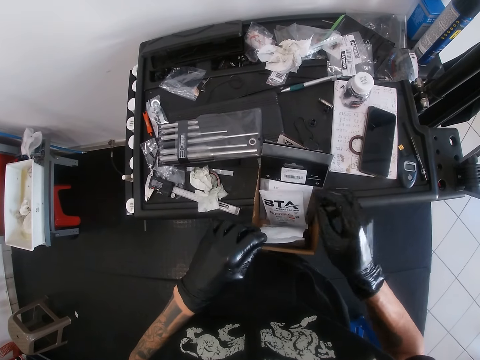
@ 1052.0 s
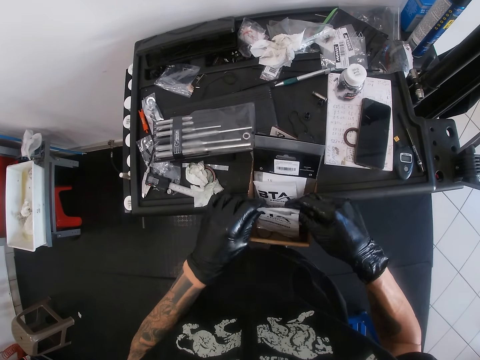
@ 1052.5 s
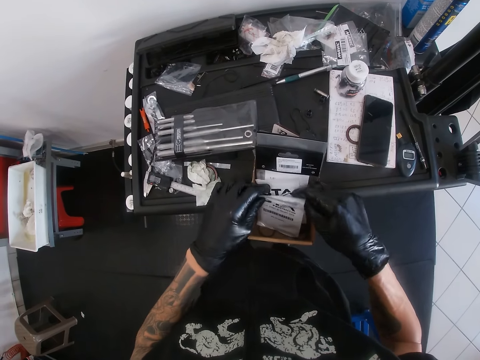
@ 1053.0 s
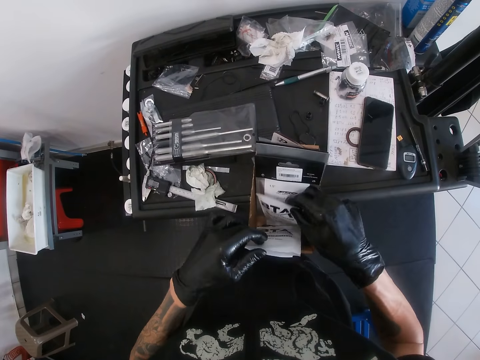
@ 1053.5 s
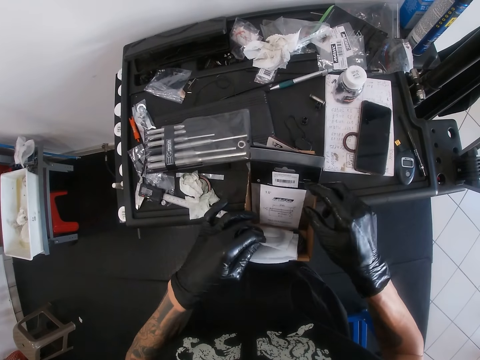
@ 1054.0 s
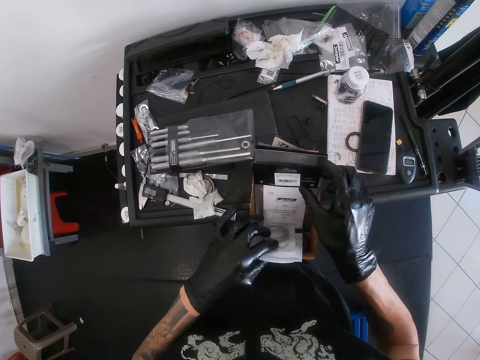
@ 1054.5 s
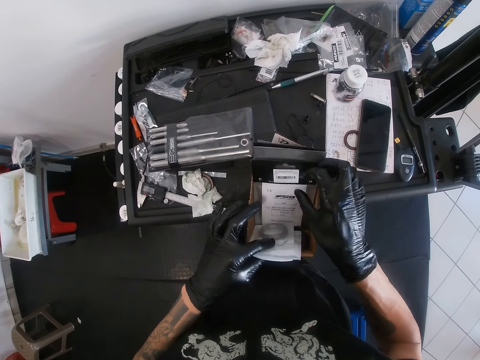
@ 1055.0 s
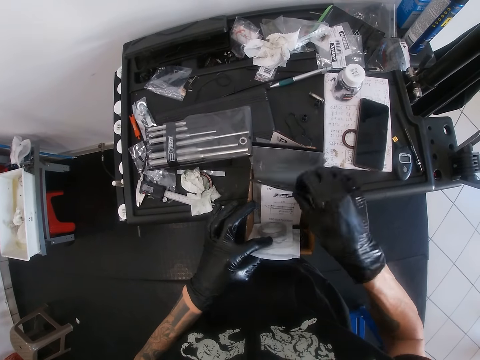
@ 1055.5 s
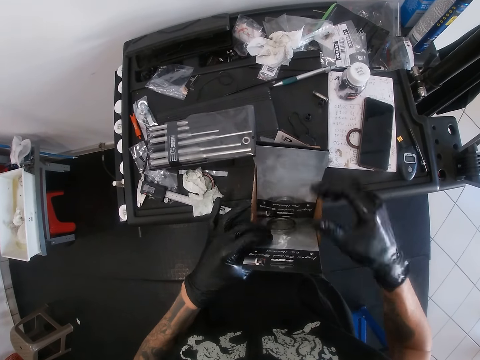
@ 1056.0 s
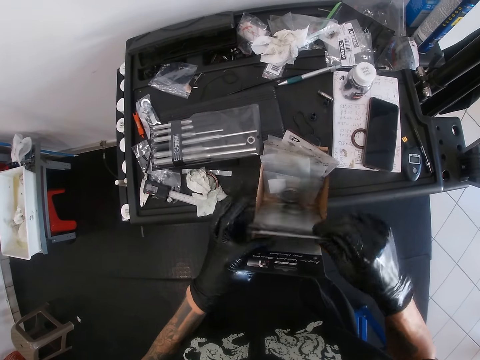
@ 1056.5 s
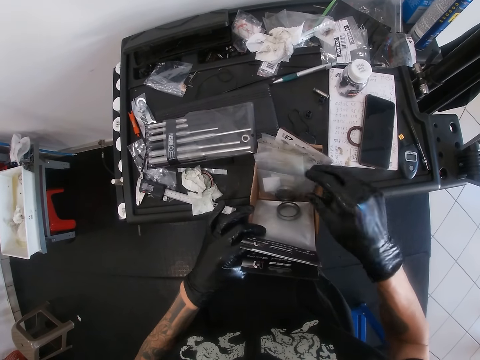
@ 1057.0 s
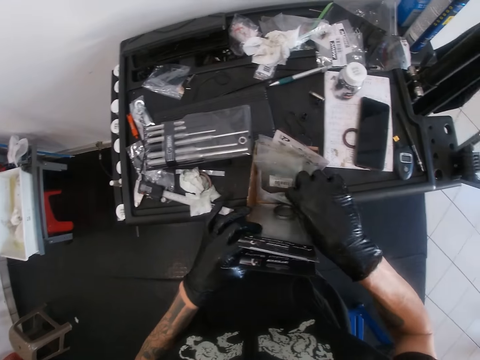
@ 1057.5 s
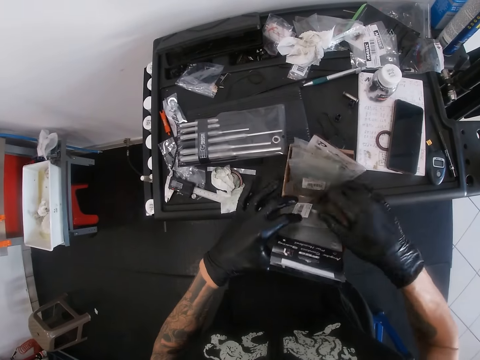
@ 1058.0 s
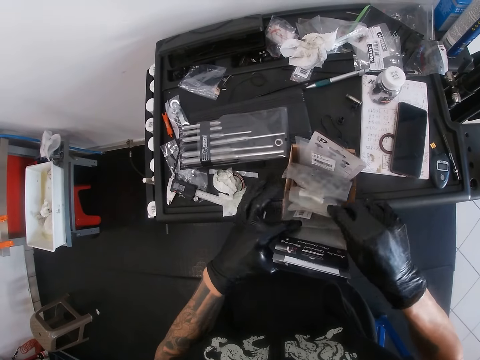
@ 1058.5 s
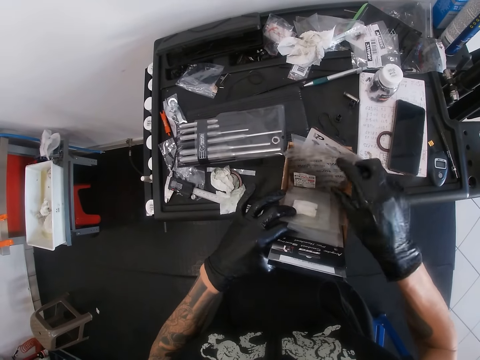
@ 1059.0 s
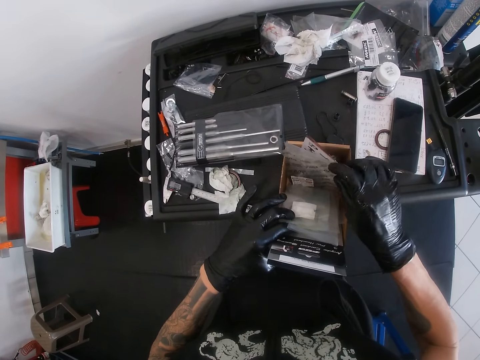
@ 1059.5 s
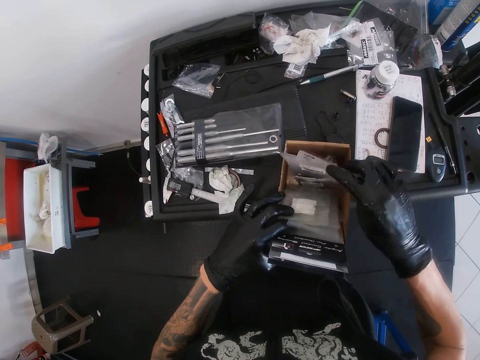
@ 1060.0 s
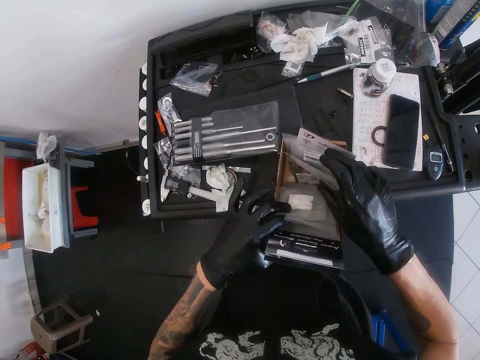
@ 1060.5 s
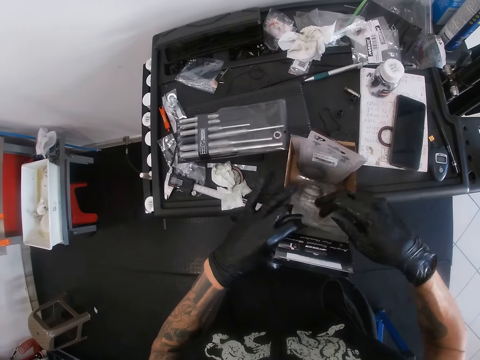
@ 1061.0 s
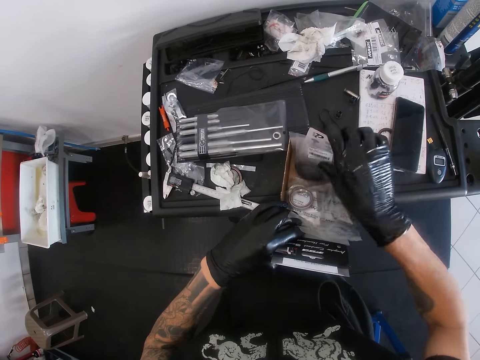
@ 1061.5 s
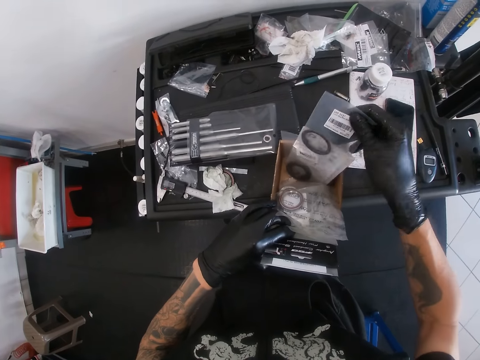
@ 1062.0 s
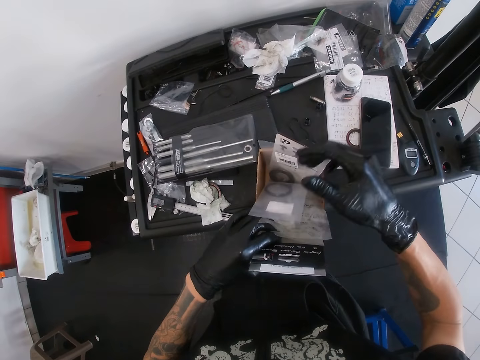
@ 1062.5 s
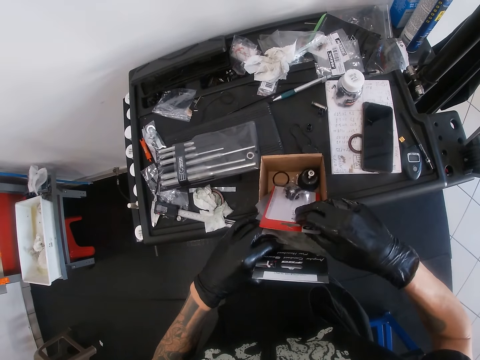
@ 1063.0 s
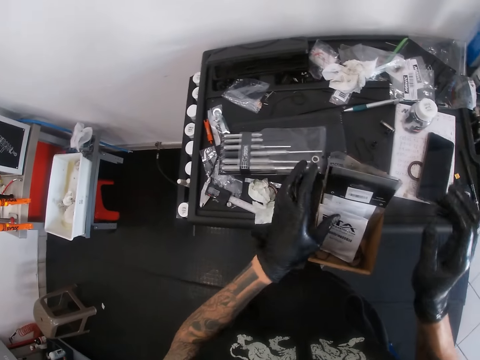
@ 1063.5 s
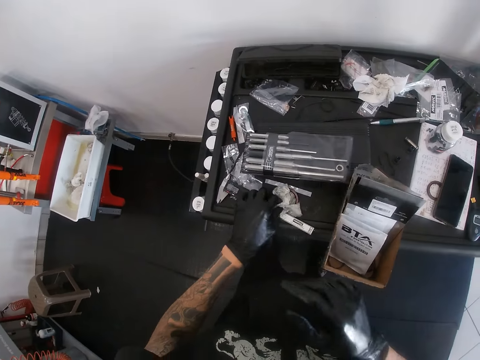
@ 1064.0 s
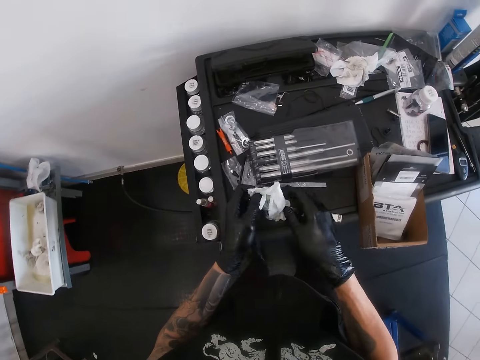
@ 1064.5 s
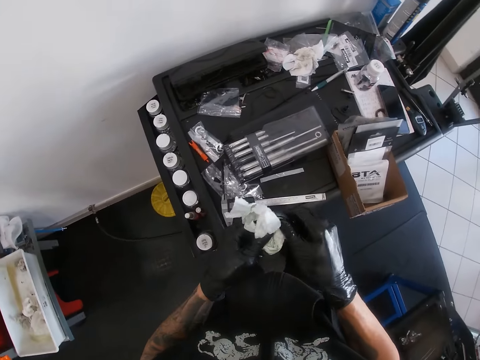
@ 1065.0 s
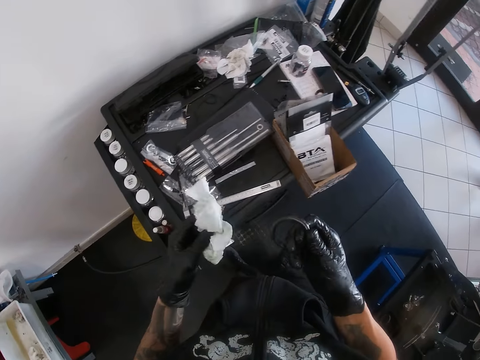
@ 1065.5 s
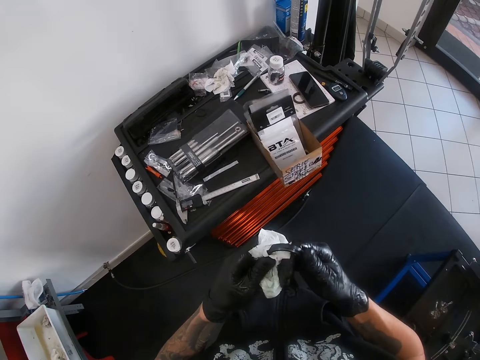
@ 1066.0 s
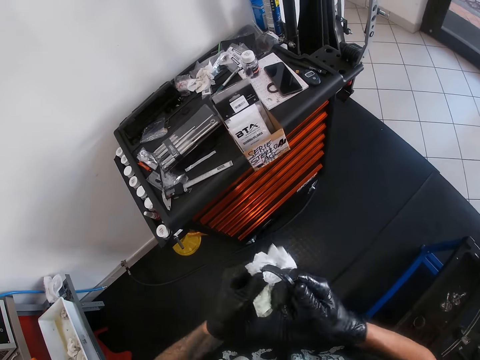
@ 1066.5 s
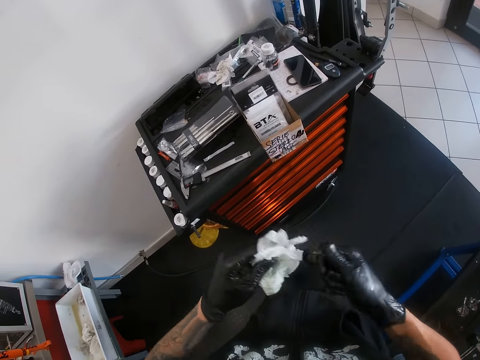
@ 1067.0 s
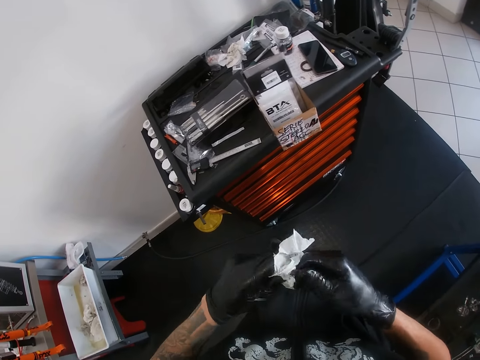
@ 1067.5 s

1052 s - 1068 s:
The camera wearer drops the opened pack of bearing in his right hand in the carton or box on the work table. He sorts some packs of bearing in the carton of bearing on the work table with his right hand. He searches in the box. He picks up a pack of bearing from the carton of bearing from the work table with his right hand. He drops the pack of bearing in his right hand in the carton of bearing on the work table. He picks up the wipe and the black bearing from the work table with his left hand. He passes the black bearing from his left hand to his right hand. He cleans the black bearing in his right hand with the wipe in his left hand.

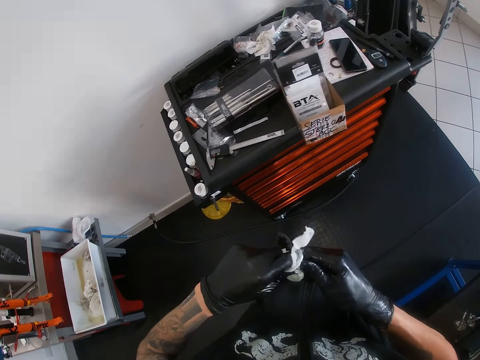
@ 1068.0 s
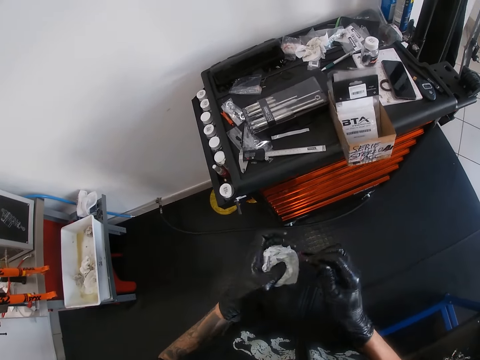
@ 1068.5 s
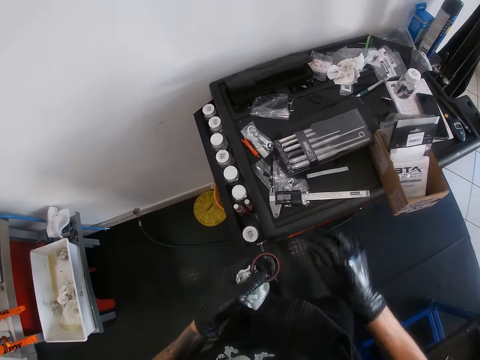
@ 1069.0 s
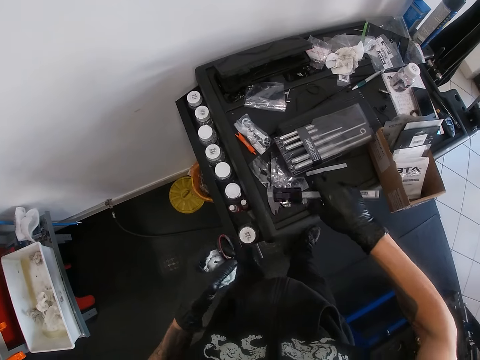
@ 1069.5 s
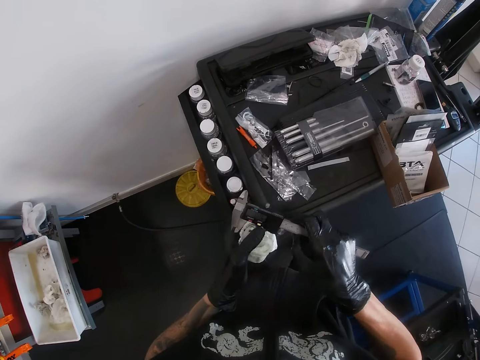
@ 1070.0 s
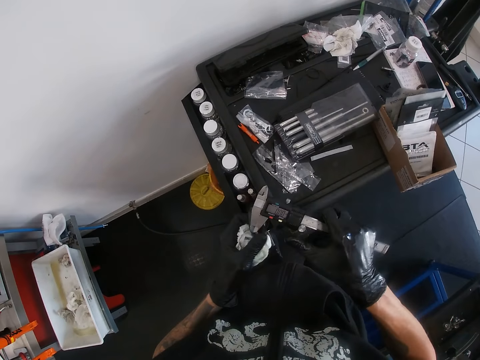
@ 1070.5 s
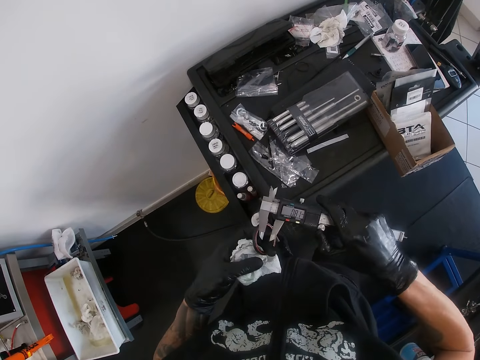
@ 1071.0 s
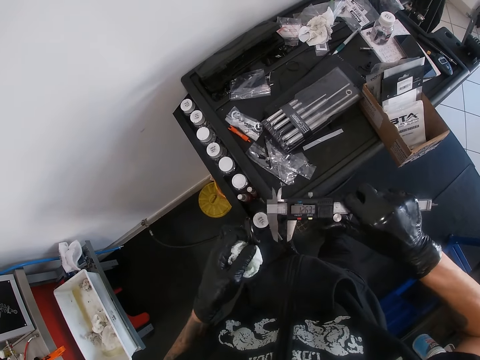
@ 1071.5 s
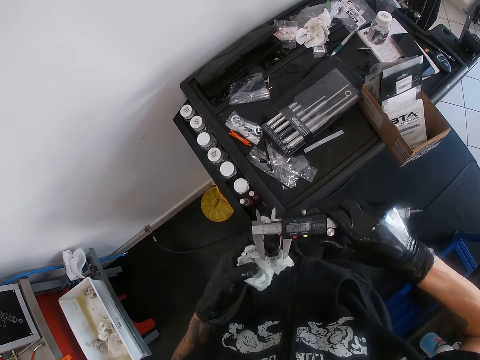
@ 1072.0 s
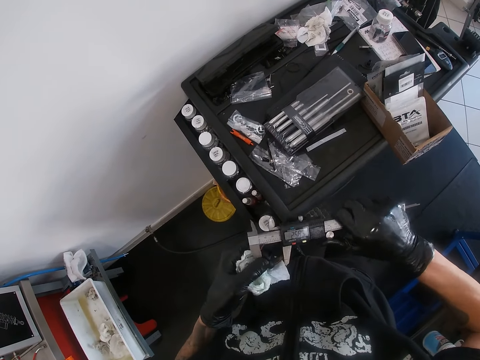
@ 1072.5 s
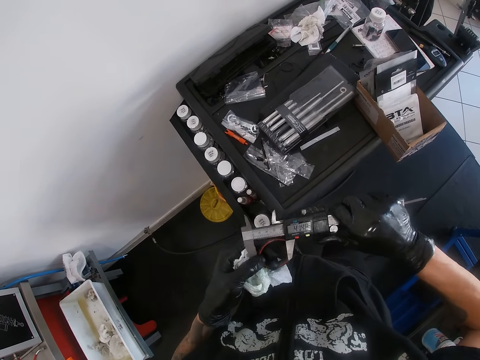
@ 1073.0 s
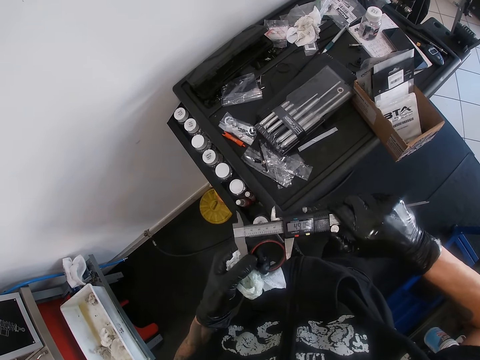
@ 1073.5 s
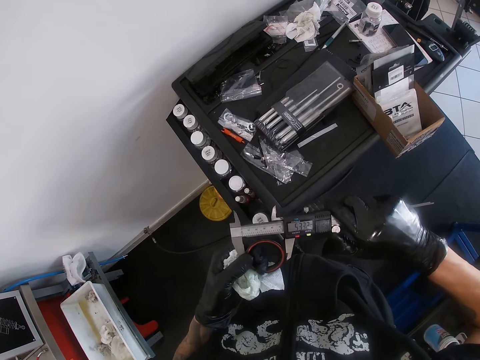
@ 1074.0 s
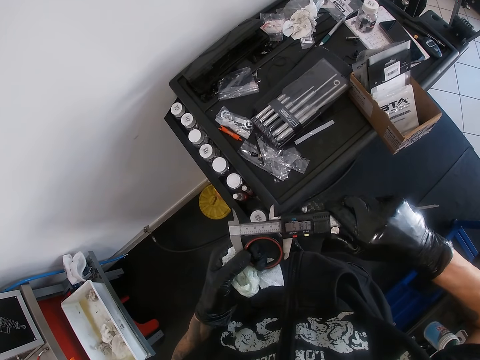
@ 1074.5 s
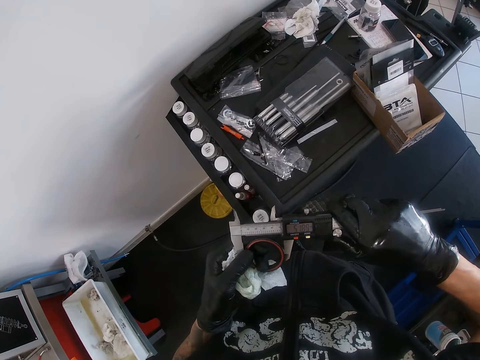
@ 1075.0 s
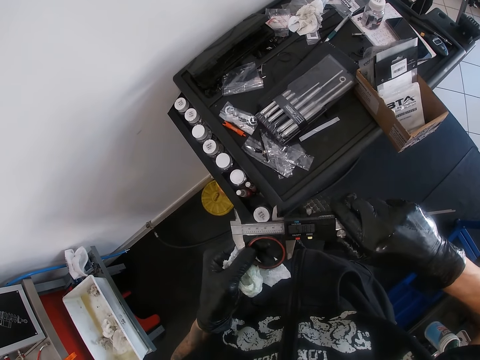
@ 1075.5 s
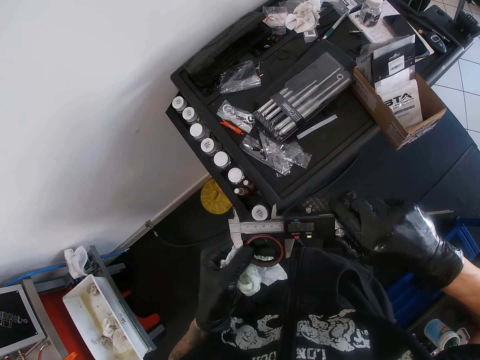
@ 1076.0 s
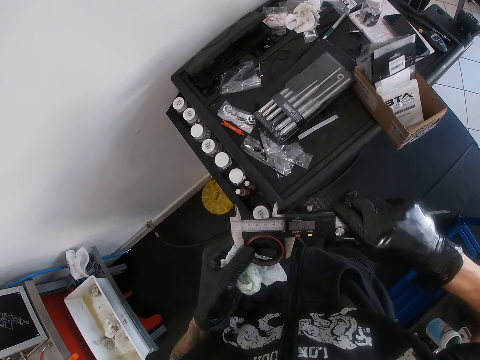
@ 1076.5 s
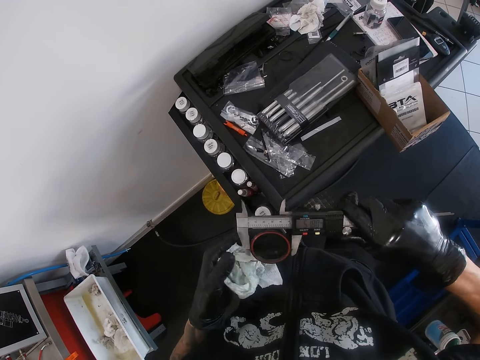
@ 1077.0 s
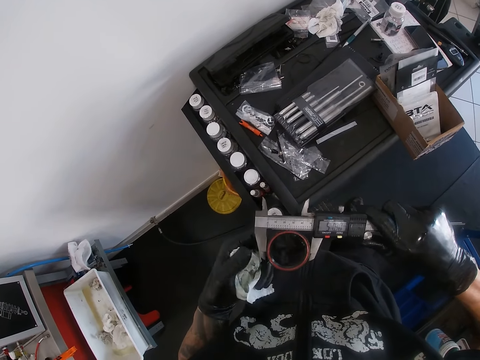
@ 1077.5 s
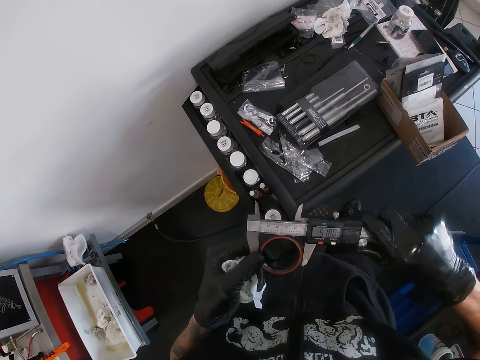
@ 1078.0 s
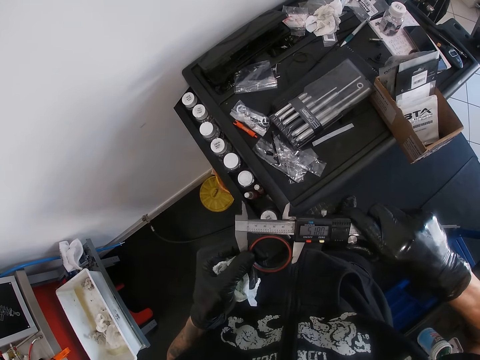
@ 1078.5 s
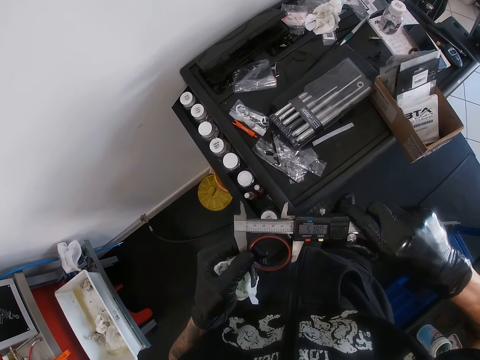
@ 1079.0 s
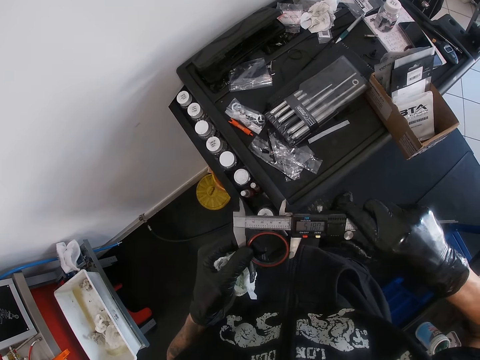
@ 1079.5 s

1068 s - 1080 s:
The camera wearer passes the black bearing from his right hand to his left hand. He picks up the vernier caliper from the work table with his right hand. He adjusts the vernier caliper. He alters the ring with the vernier caliper. He measures the black bearing in his left hand with the vernier caliper in his right hand.
